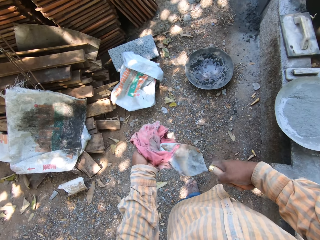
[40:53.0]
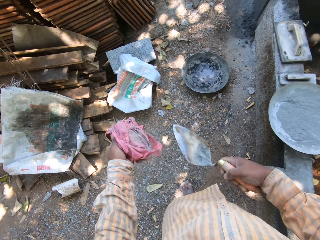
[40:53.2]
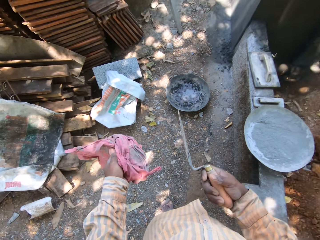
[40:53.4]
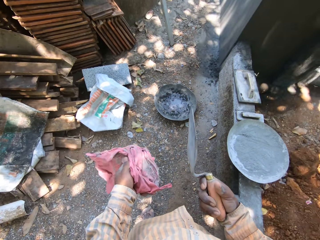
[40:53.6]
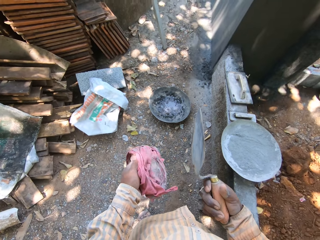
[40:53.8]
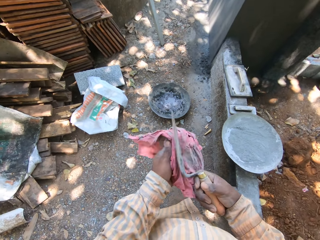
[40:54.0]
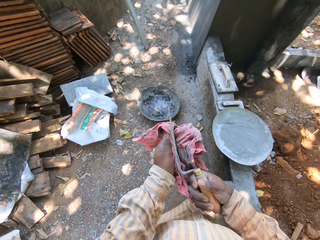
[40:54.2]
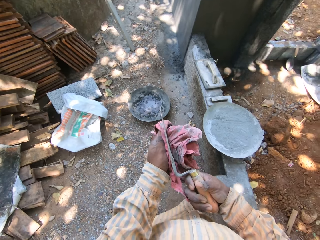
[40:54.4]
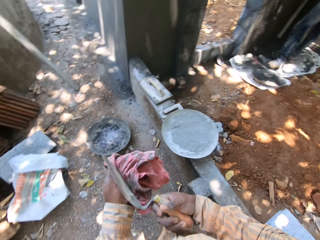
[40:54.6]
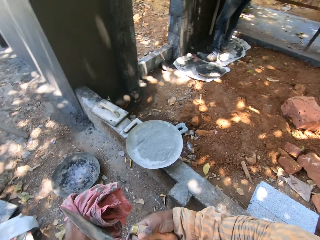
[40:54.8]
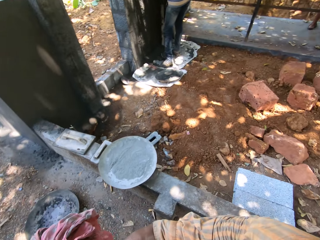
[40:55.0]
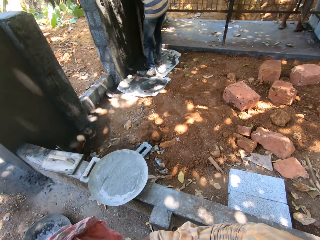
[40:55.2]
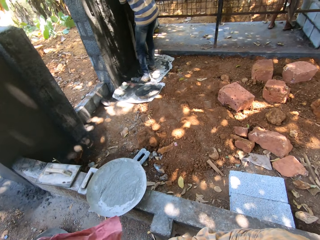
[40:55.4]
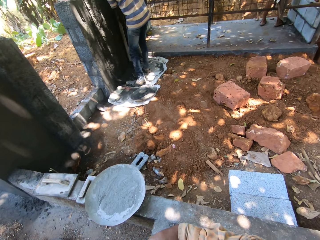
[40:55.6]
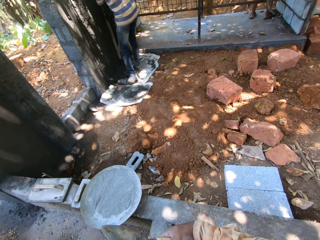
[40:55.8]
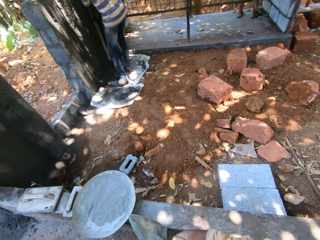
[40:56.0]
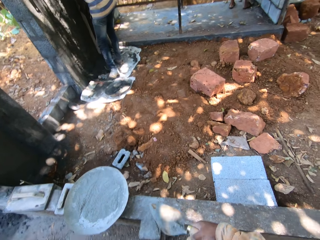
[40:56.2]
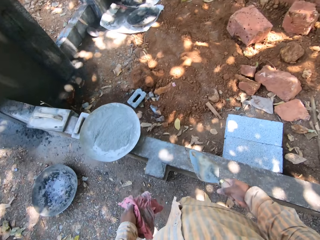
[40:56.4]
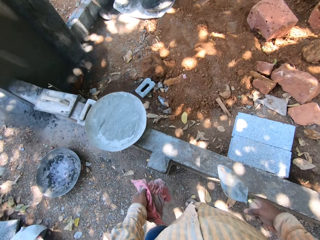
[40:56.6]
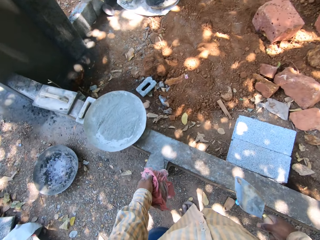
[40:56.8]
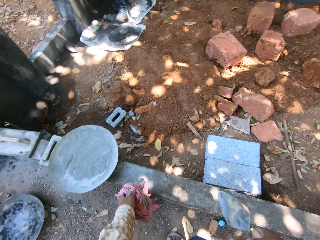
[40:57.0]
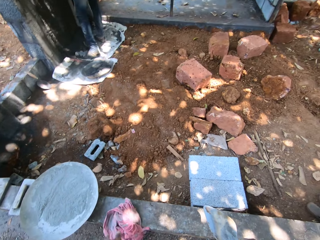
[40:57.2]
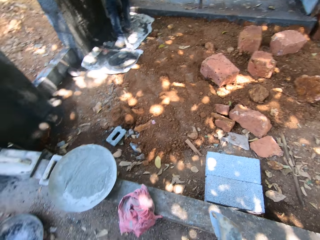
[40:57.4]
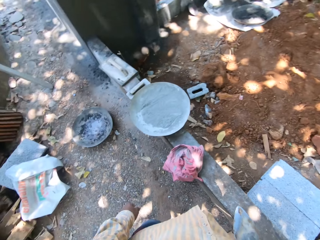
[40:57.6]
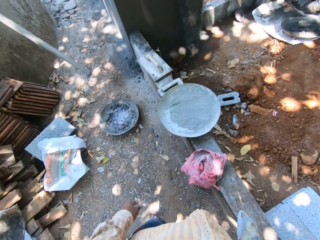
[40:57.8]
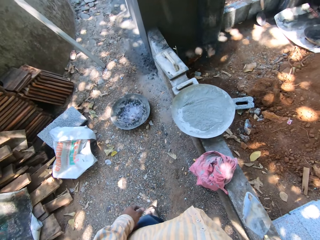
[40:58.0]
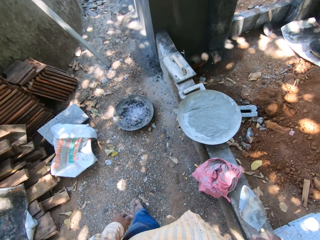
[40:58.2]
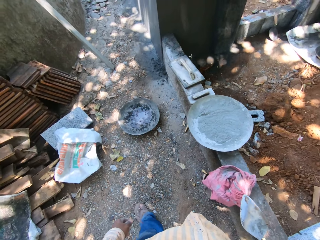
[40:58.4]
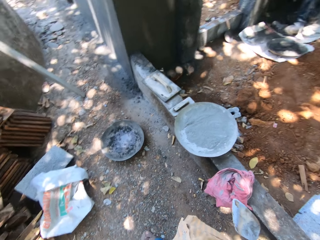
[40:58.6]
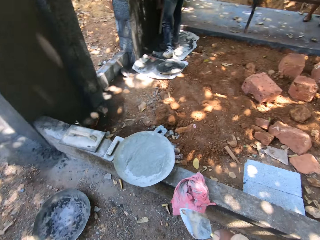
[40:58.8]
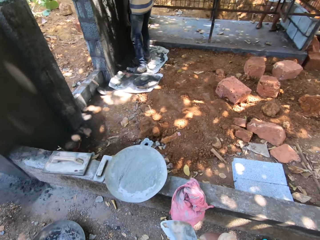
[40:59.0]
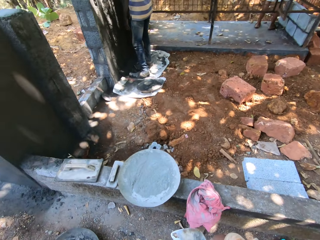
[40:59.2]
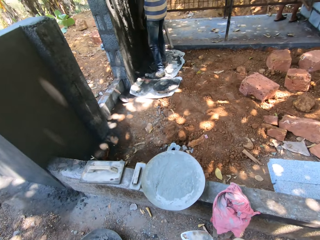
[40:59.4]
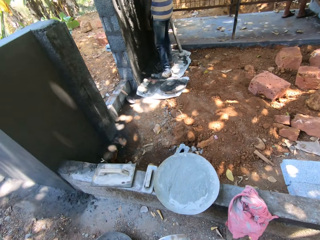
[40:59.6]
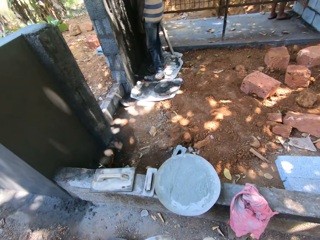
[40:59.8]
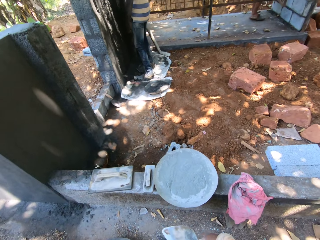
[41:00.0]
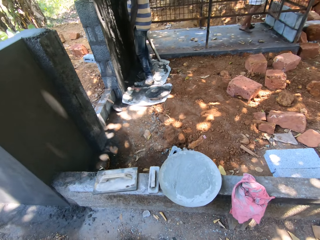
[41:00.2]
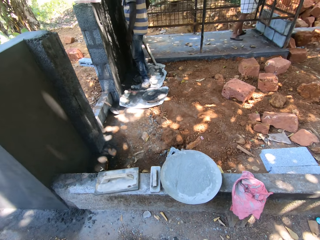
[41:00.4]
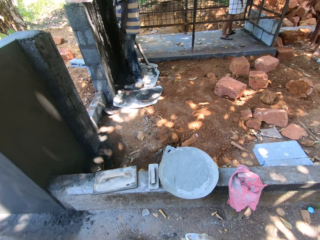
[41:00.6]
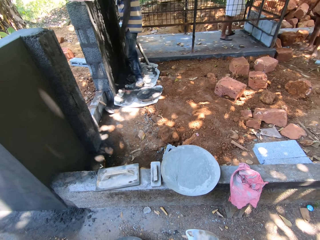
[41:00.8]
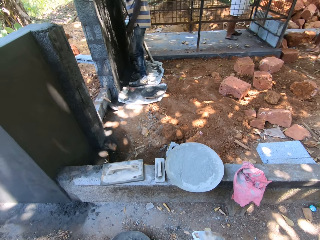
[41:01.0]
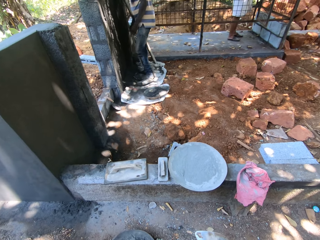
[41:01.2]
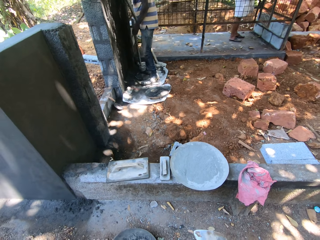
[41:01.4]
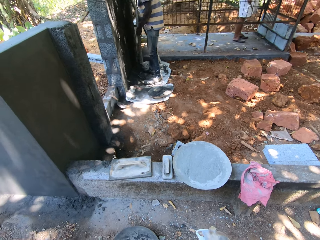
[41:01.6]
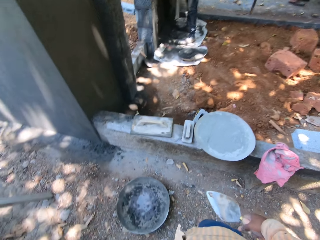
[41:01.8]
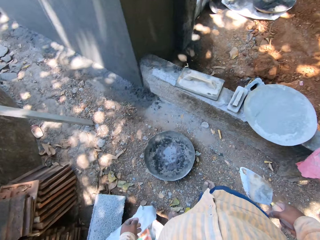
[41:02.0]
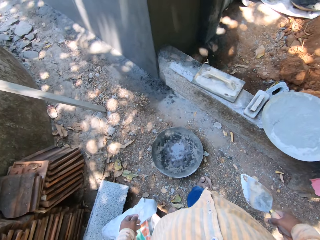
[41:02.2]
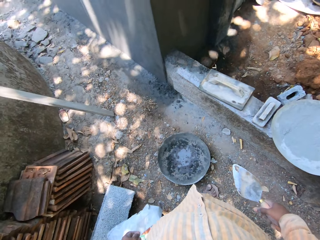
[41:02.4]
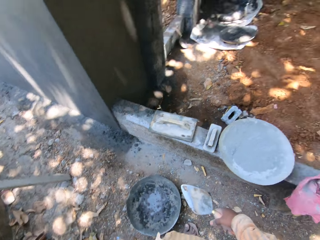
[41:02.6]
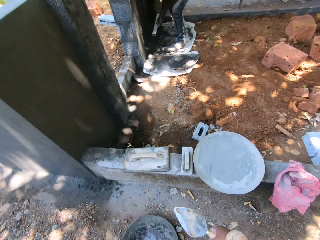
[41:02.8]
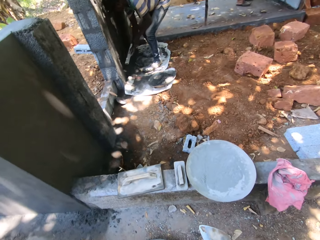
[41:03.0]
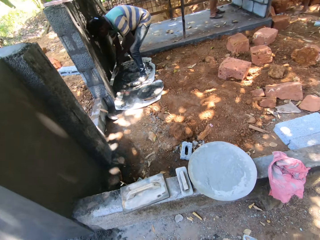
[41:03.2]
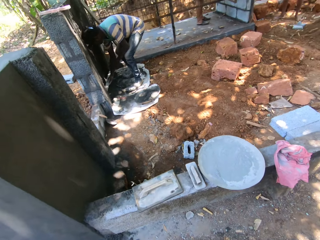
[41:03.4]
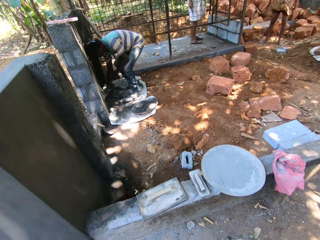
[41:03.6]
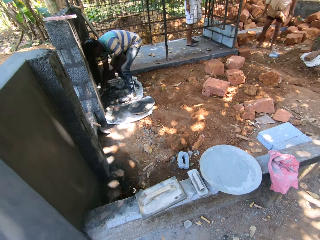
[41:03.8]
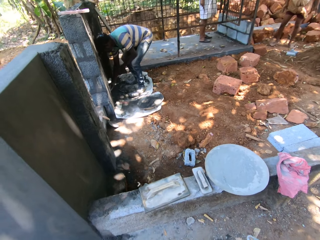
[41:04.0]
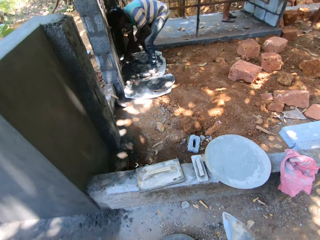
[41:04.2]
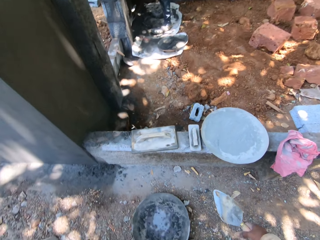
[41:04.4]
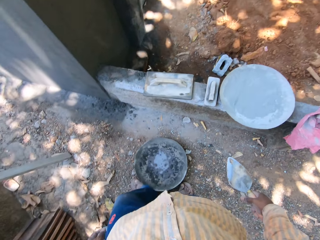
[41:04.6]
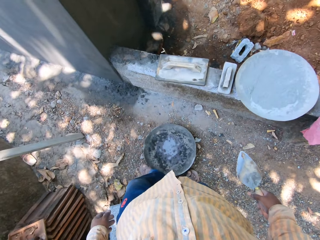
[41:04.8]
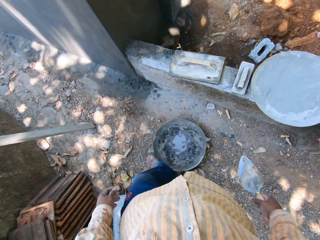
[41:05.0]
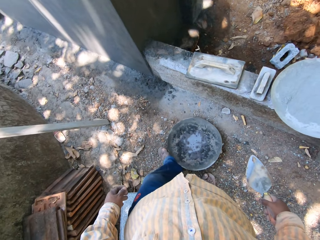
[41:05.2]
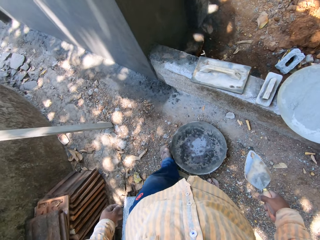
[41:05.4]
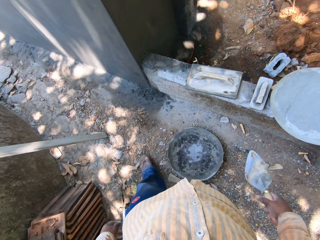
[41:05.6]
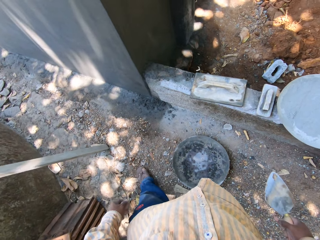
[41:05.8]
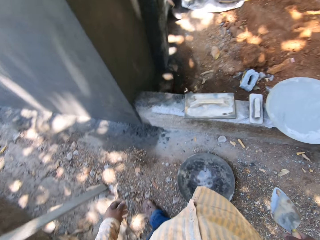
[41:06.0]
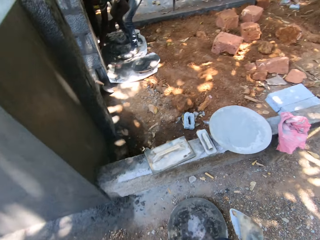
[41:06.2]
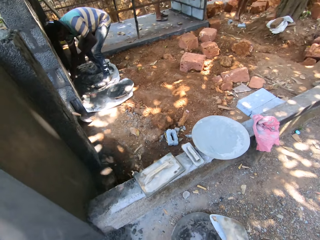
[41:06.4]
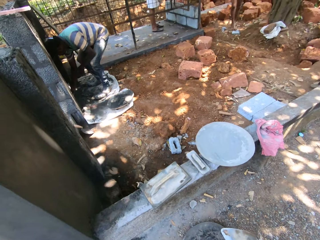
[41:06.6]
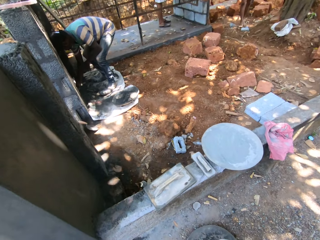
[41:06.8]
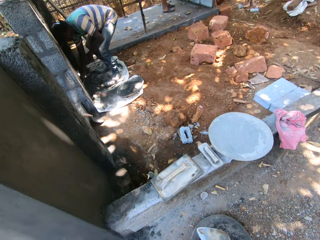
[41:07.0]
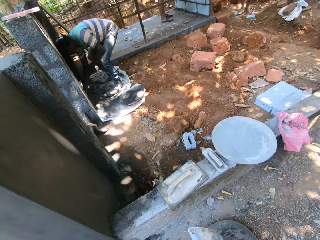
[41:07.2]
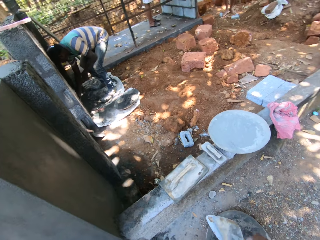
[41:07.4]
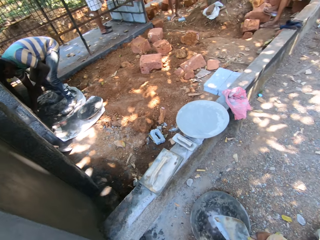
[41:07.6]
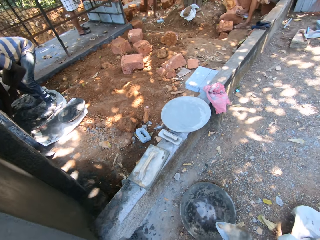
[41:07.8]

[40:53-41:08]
The camera wearer drops the rag on the slab with his left hand. The man picks a screed from on a wall with his right hand, passes the screed to his left hand with his right hand, and places the screed on the floor with his right hand. The camera wearer pushes the cement tray with the leg.

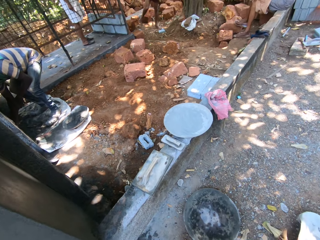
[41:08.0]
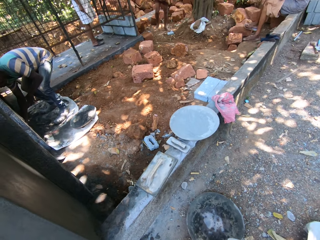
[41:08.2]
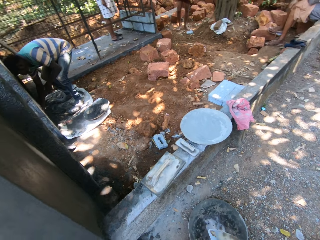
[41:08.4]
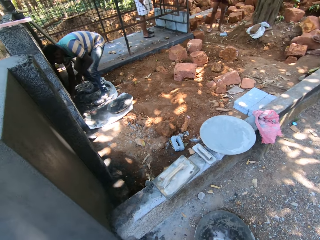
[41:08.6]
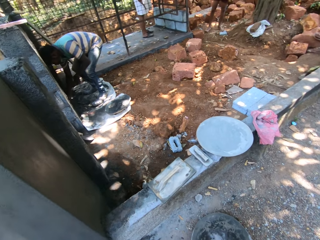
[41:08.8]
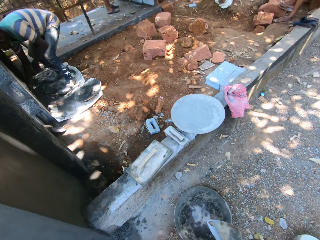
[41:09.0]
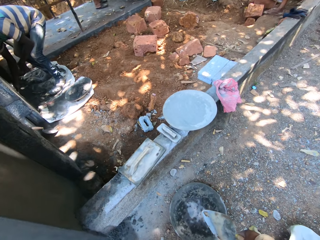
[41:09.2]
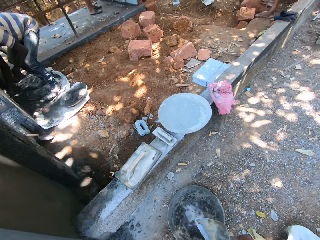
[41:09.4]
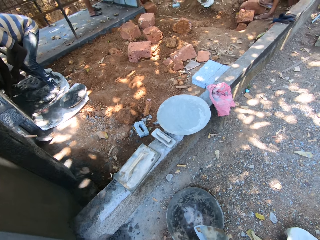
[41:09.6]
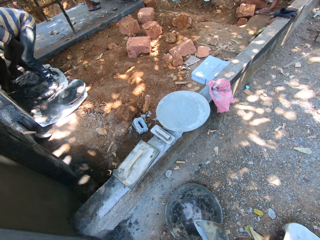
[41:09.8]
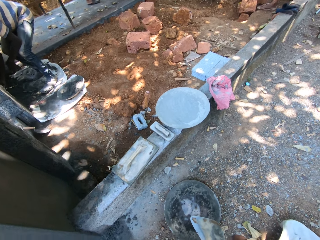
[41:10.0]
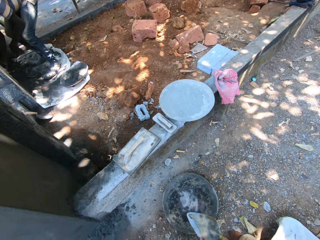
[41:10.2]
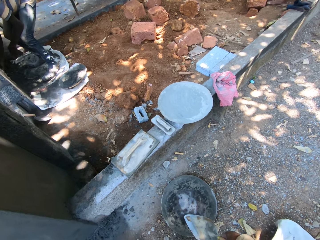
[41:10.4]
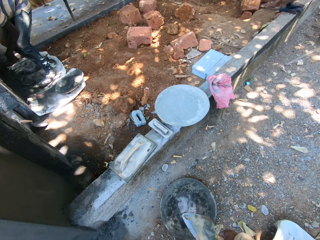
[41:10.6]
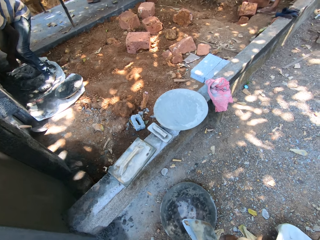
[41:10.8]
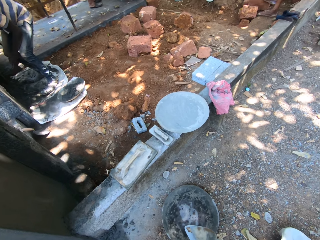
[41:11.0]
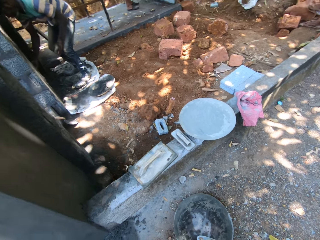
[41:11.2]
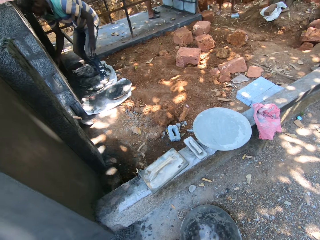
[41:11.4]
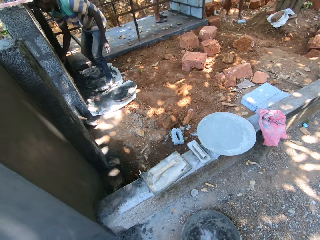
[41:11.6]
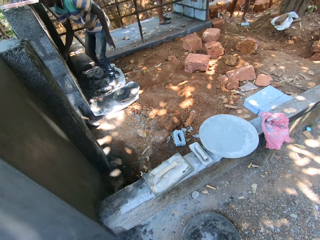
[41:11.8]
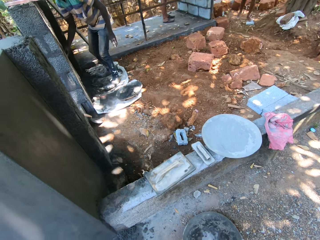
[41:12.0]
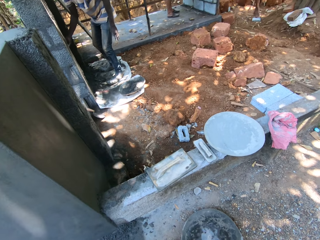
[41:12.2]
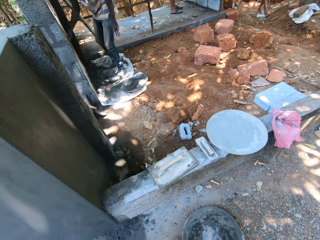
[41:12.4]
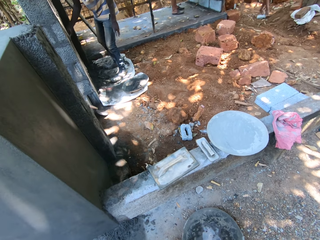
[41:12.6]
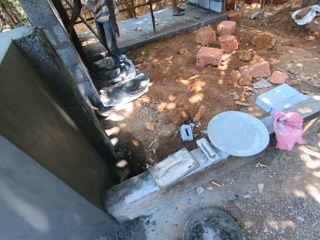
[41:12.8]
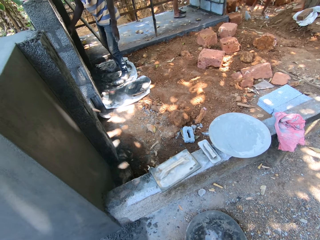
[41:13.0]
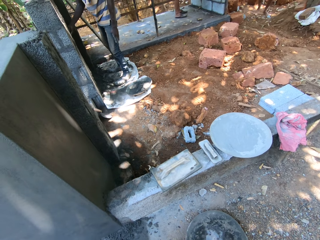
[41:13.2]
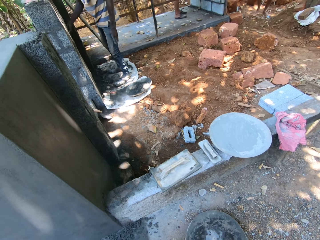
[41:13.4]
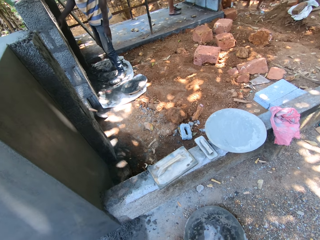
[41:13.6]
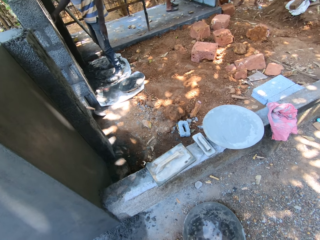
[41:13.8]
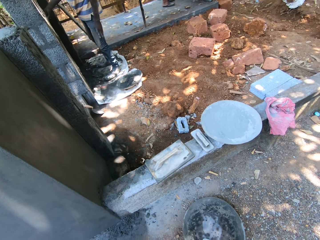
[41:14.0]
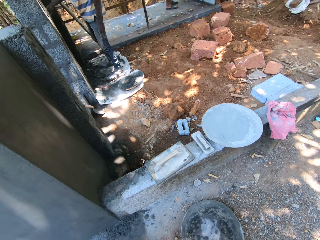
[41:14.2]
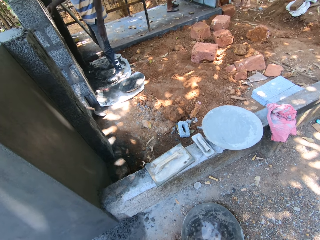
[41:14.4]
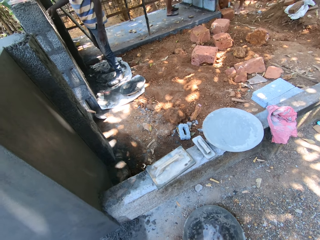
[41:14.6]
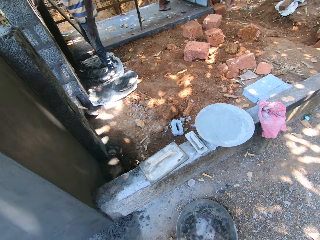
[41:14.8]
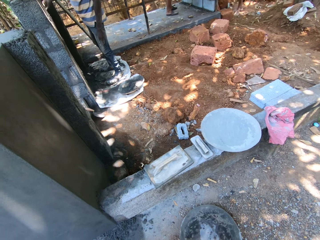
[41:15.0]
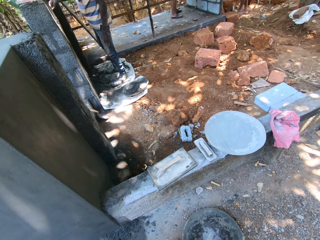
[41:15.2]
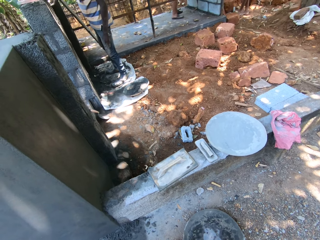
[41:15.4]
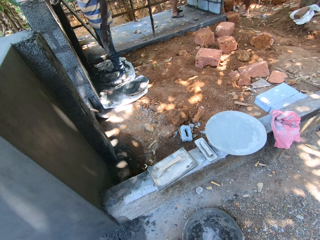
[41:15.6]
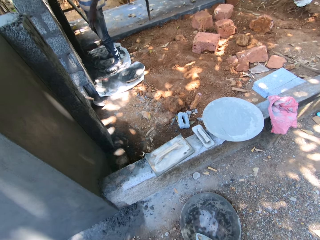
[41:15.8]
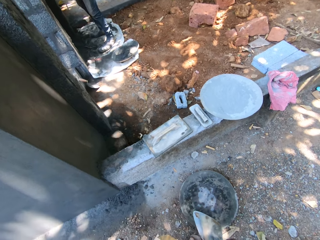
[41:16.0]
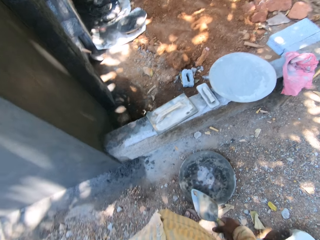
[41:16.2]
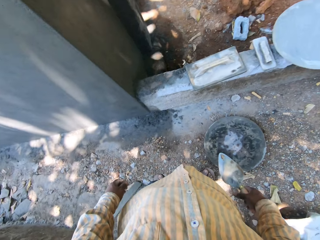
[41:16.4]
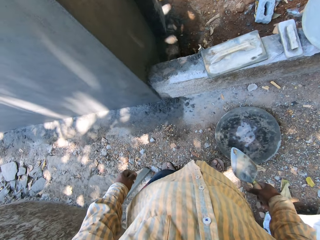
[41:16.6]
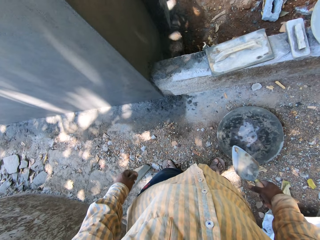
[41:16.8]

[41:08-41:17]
A man wipes the wall with the screed in his right hand. Another man kicks a stone on the ground with his right leg. The camera wearer talks to someone.
